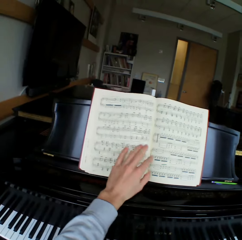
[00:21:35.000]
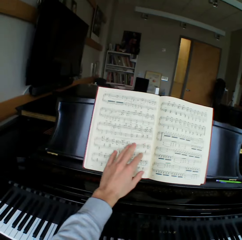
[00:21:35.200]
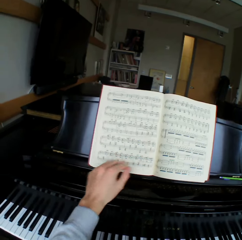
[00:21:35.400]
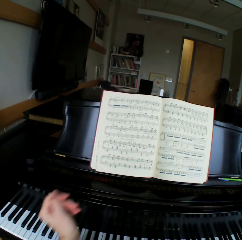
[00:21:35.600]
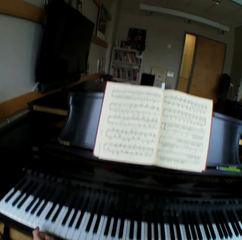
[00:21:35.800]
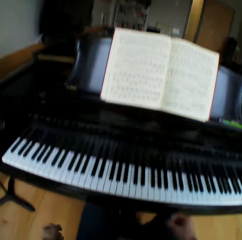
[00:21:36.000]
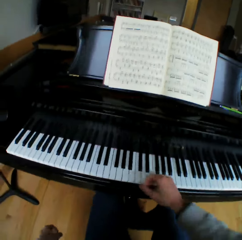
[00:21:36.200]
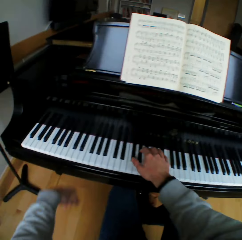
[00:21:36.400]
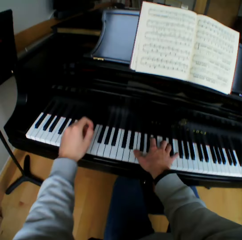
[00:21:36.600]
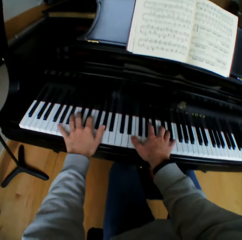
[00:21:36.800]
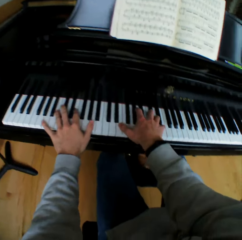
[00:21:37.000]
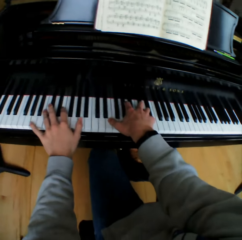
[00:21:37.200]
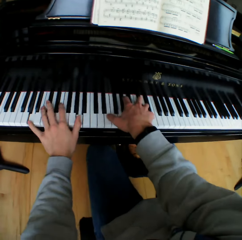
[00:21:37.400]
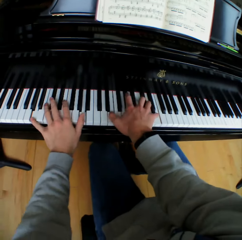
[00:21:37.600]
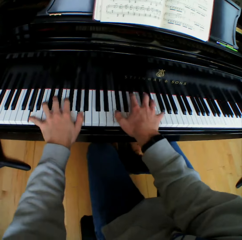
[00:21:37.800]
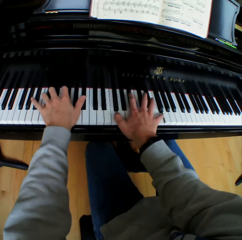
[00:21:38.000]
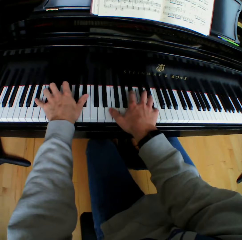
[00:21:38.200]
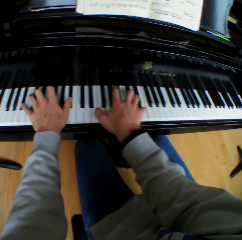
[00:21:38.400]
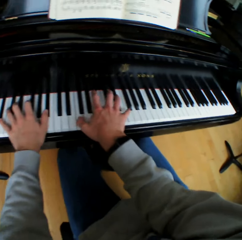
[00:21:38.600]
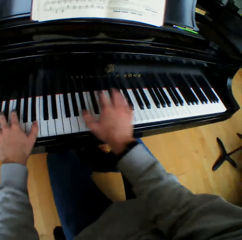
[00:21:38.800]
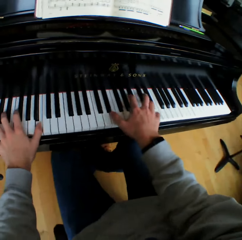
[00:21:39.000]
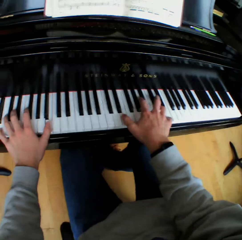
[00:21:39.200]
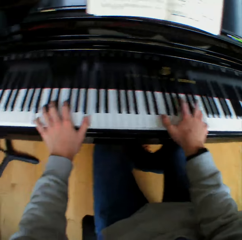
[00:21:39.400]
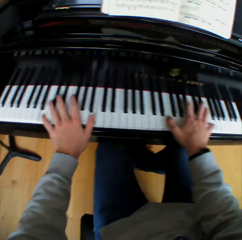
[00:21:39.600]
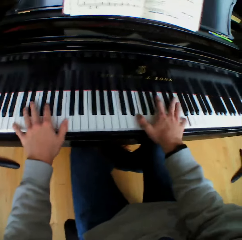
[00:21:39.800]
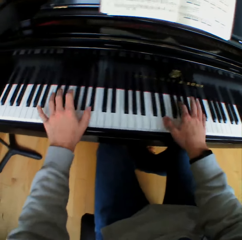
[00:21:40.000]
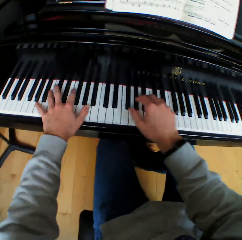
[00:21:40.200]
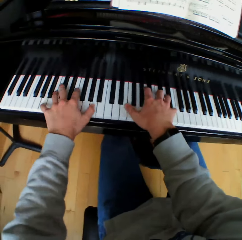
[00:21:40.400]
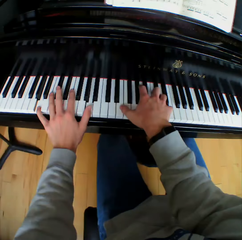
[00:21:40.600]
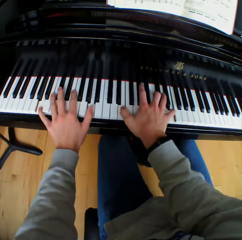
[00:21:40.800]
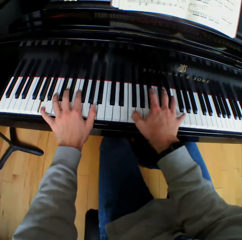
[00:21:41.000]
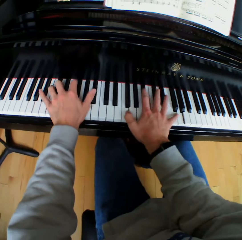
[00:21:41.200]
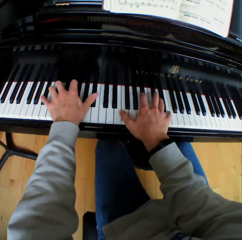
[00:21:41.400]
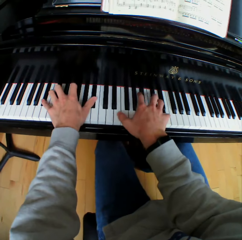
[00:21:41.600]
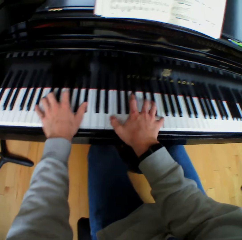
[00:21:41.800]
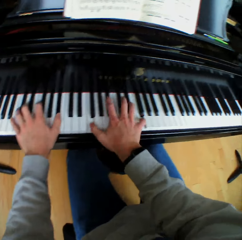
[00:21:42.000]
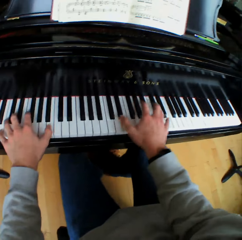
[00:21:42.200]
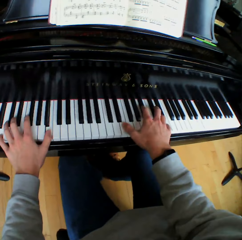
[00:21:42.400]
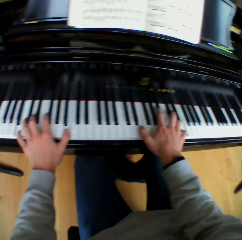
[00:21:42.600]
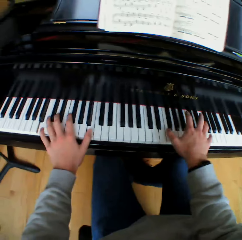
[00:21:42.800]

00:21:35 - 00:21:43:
The camera wearer touches a music note sheet with his left hand. He plays the piano with both hands.

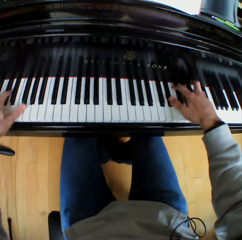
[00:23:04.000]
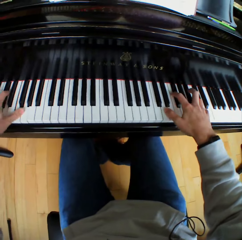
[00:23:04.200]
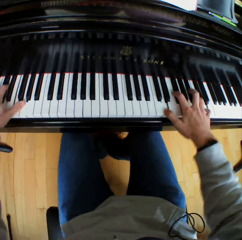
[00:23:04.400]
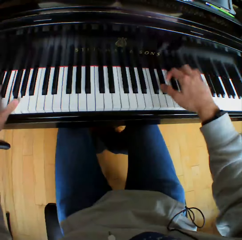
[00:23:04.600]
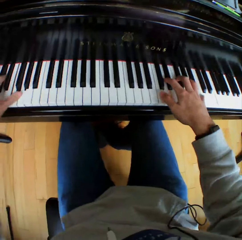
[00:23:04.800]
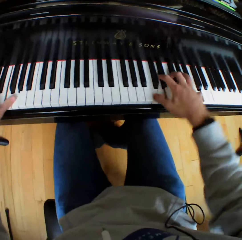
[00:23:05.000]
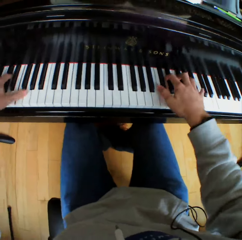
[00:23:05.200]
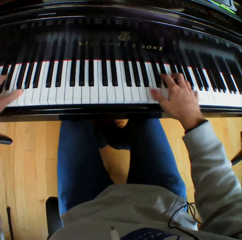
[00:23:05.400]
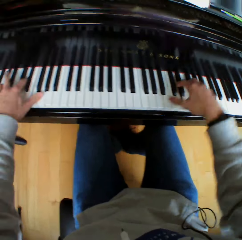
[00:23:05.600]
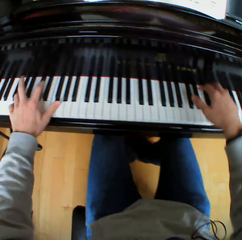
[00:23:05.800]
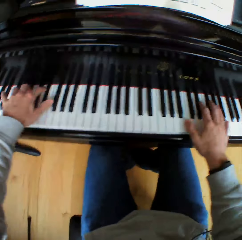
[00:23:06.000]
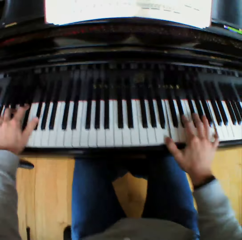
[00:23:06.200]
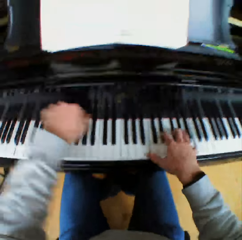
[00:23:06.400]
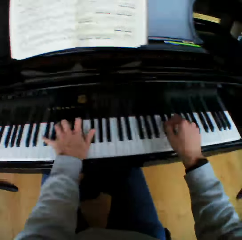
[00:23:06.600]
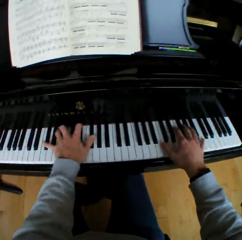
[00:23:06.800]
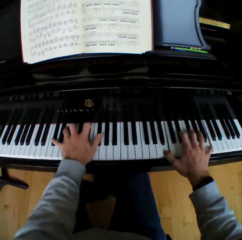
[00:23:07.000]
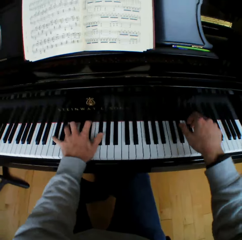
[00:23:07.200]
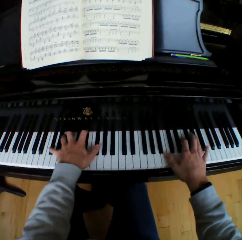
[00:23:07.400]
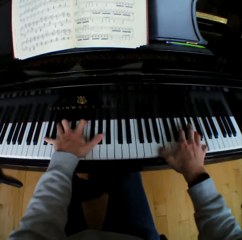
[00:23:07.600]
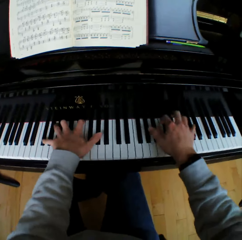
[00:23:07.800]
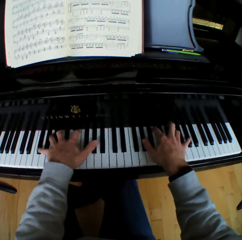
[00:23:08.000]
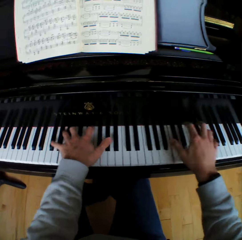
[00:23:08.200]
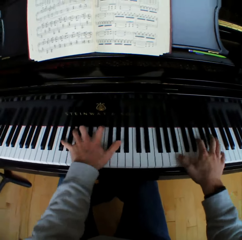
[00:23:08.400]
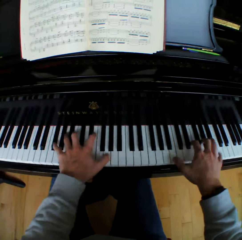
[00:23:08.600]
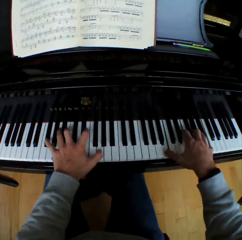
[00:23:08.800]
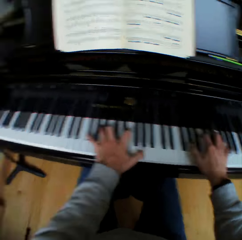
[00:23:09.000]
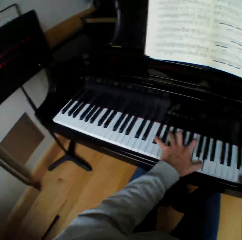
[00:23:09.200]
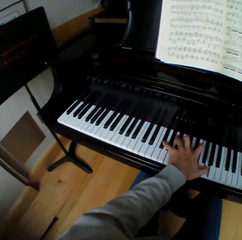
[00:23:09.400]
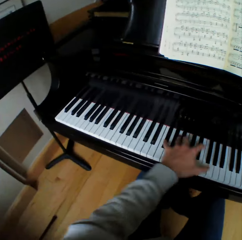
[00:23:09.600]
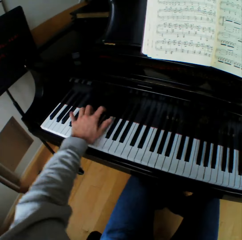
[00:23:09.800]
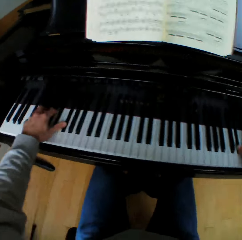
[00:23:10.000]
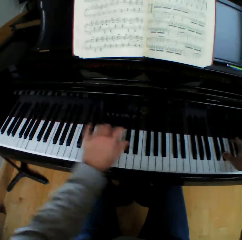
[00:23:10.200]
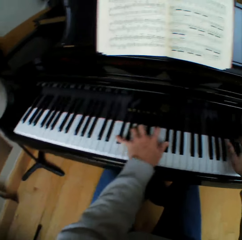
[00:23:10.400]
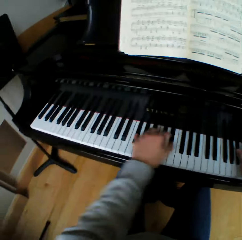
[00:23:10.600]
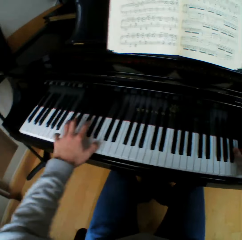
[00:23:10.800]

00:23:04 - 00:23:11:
The camera wearer plays the piano faster.

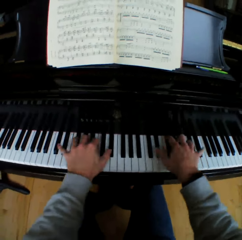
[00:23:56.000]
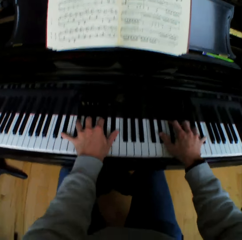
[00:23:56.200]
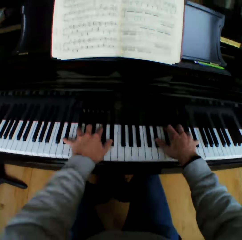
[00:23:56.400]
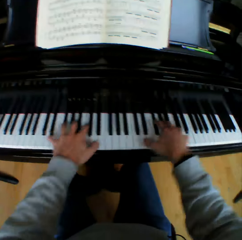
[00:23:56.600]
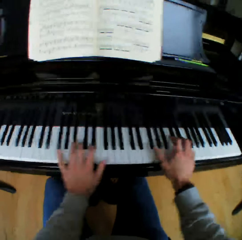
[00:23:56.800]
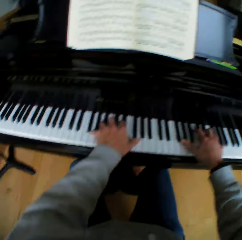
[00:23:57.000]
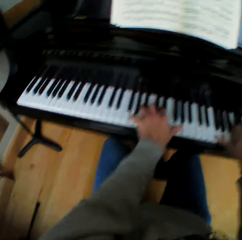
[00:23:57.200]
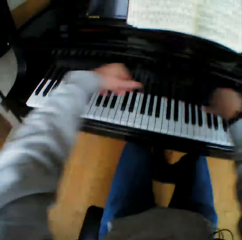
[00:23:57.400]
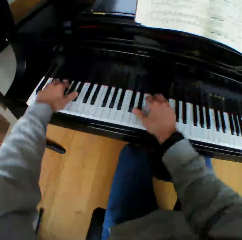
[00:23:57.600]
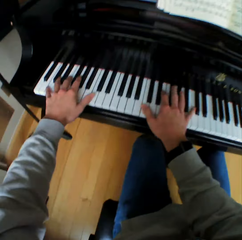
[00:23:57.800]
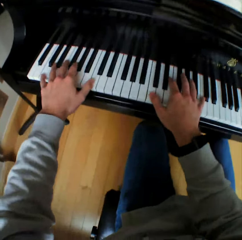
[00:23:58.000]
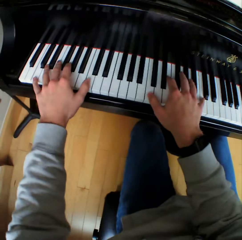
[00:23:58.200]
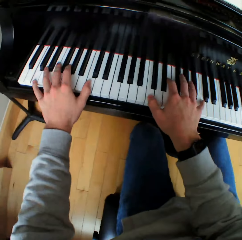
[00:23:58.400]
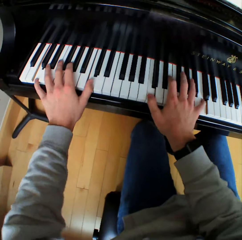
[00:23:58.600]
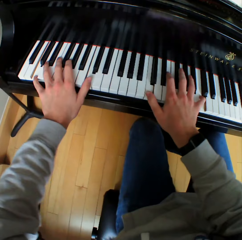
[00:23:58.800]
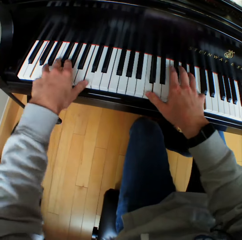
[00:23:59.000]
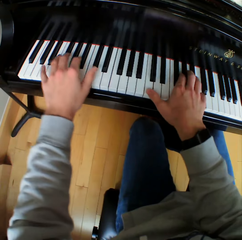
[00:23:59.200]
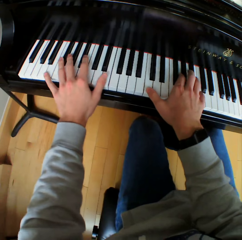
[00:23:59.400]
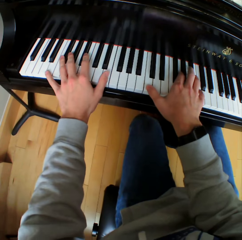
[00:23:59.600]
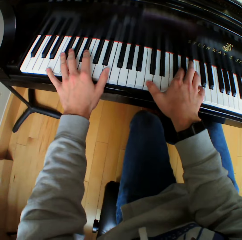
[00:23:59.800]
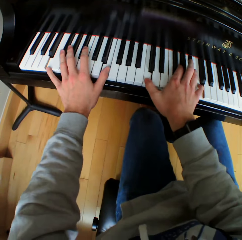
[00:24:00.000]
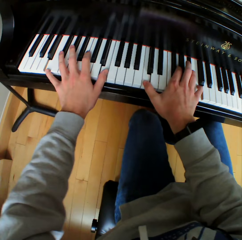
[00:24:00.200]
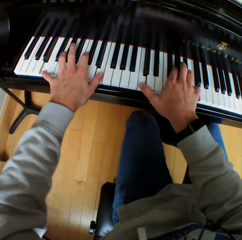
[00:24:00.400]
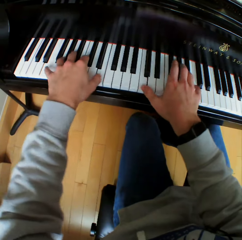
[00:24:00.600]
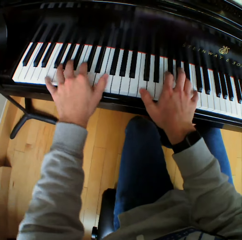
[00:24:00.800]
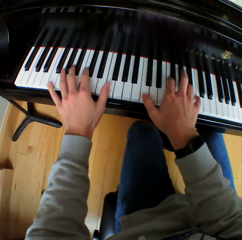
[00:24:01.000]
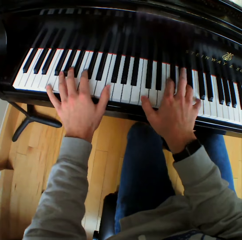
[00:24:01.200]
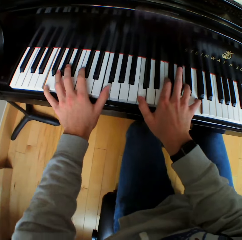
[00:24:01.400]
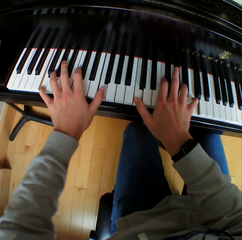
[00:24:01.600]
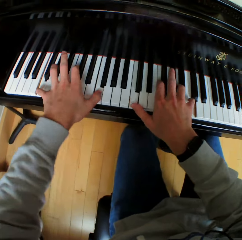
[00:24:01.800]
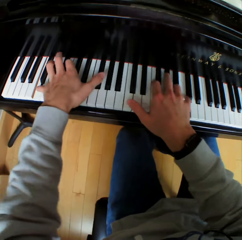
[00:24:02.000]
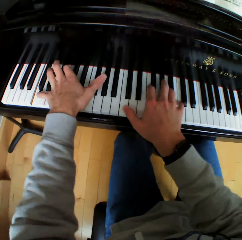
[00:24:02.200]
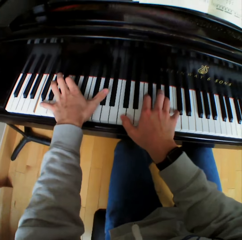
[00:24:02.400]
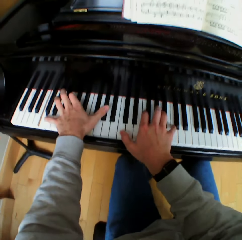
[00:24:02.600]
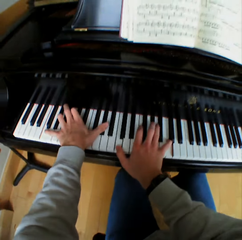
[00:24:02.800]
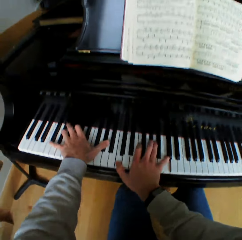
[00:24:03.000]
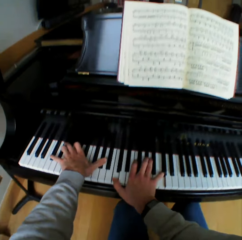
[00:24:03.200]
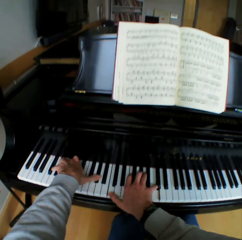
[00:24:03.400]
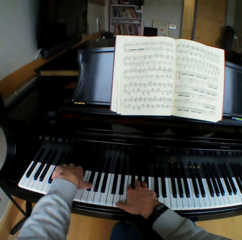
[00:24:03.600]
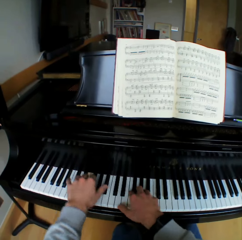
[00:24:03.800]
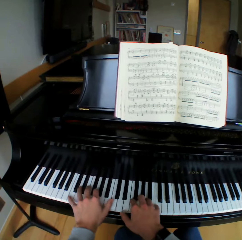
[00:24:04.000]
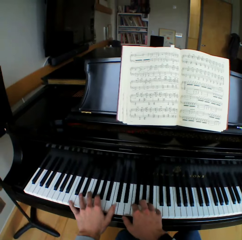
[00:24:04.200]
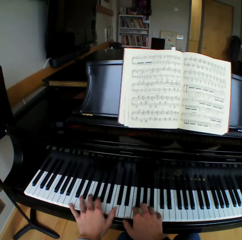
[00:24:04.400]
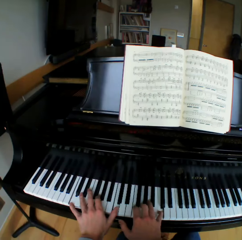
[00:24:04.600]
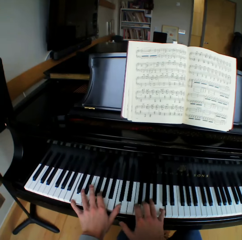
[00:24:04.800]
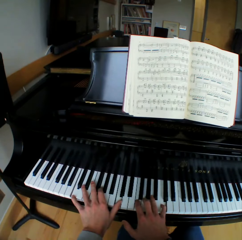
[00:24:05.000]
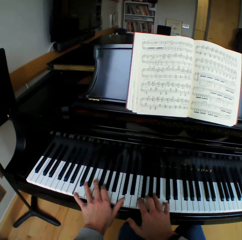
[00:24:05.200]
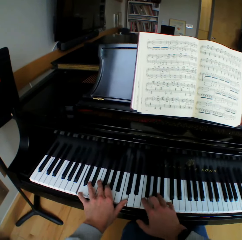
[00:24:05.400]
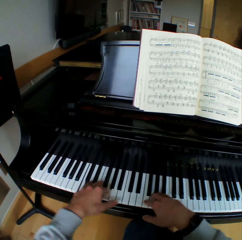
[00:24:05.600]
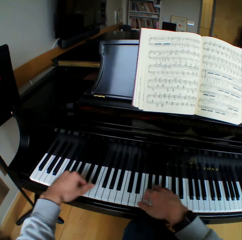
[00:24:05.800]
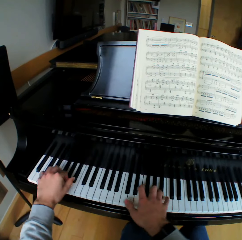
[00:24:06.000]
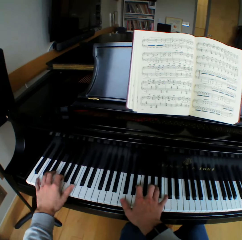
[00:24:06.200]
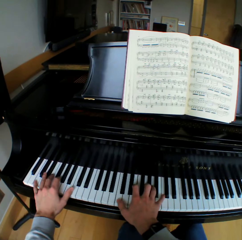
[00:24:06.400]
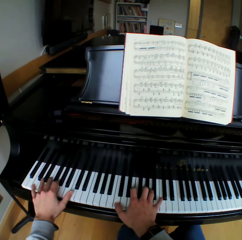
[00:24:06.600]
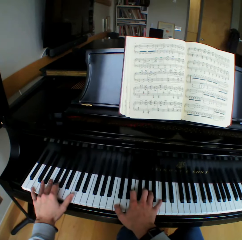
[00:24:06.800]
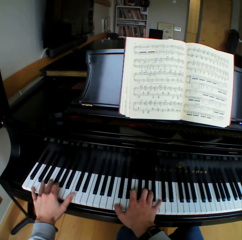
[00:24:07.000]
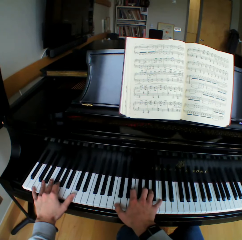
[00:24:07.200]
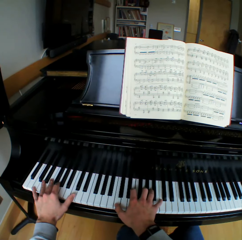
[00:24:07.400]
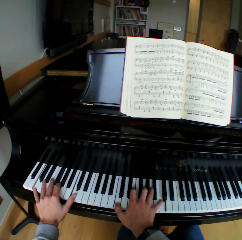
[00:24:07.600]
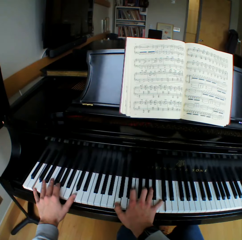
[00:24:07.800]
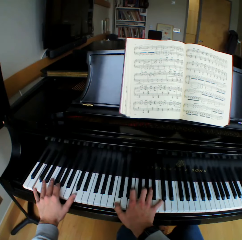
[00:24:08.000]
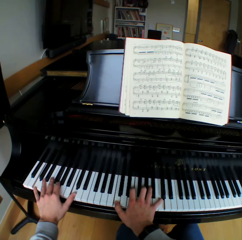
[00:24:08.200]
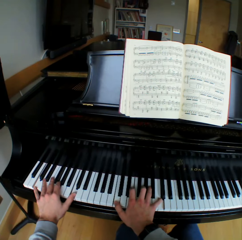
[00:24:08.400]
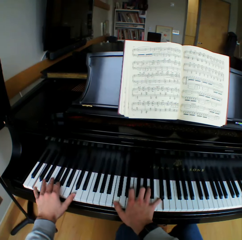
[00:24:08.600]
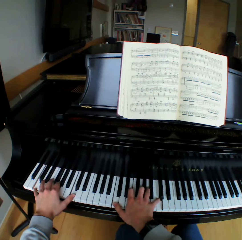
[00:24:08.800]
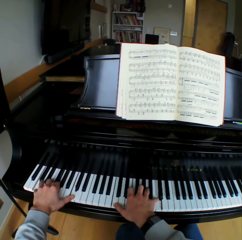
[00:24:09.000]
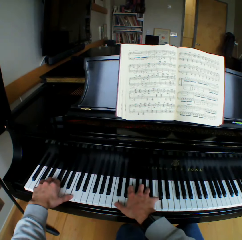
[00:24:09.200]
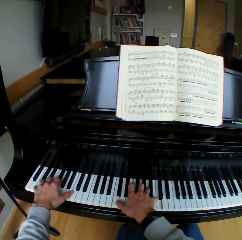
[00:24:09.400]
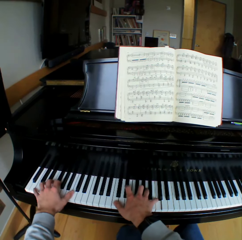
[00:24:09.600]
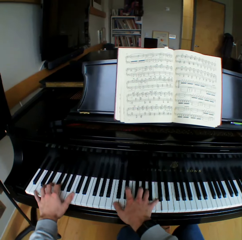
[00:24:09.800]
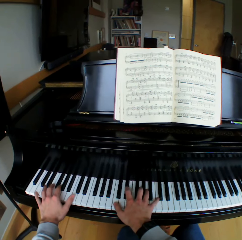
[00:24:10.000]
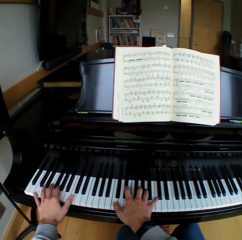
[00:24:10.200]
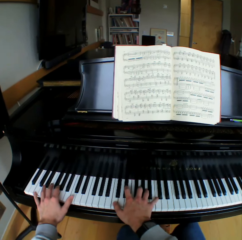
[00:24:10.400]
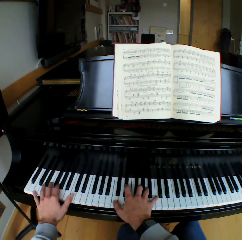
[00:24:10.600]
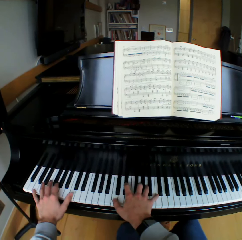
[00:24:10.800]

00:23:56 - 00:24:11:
The camera wearer lifts his hands. He rests his hands on the piano keys. He plays the piano.
